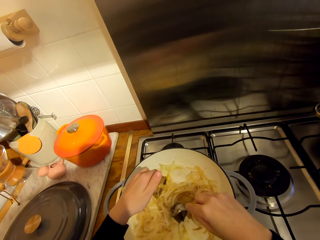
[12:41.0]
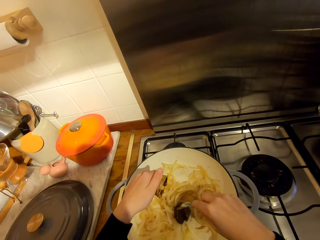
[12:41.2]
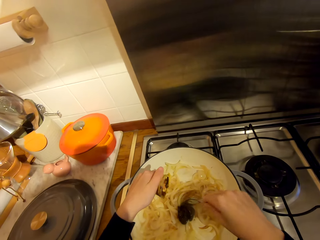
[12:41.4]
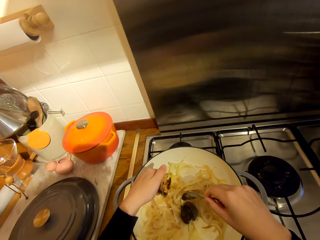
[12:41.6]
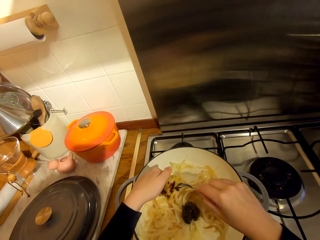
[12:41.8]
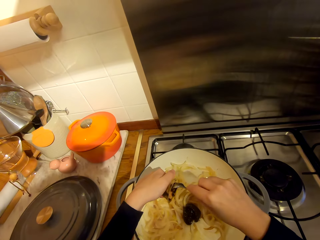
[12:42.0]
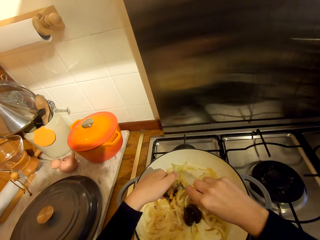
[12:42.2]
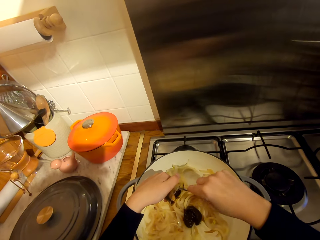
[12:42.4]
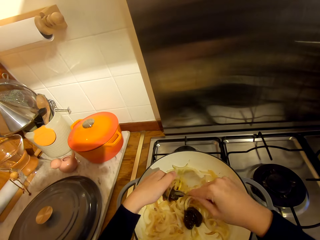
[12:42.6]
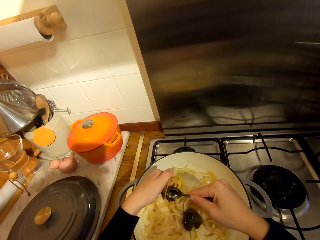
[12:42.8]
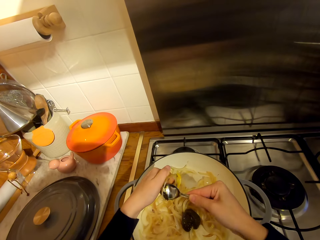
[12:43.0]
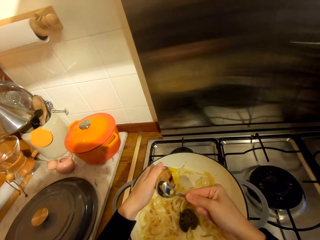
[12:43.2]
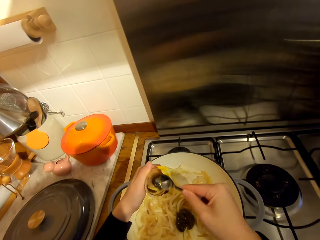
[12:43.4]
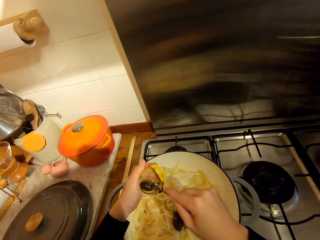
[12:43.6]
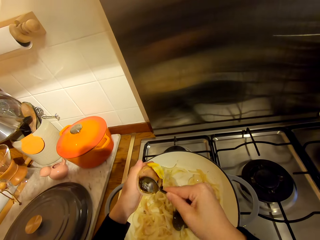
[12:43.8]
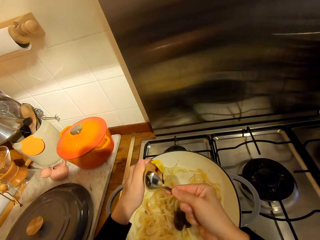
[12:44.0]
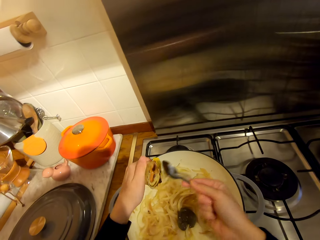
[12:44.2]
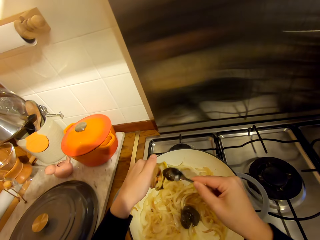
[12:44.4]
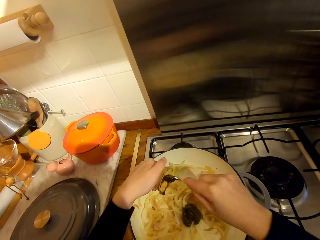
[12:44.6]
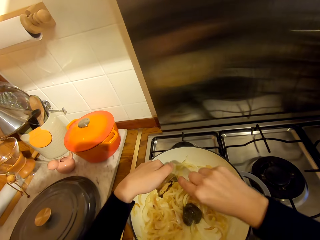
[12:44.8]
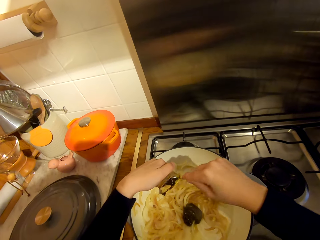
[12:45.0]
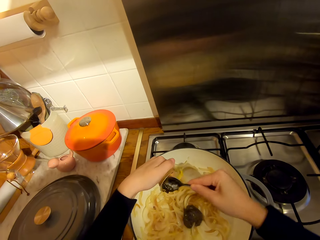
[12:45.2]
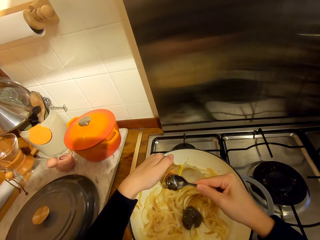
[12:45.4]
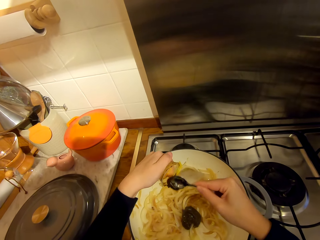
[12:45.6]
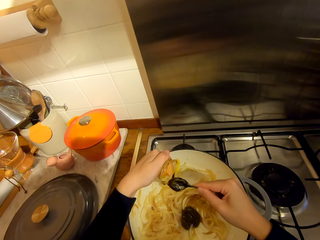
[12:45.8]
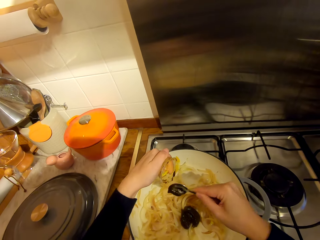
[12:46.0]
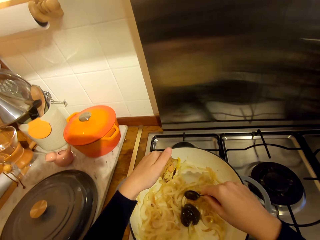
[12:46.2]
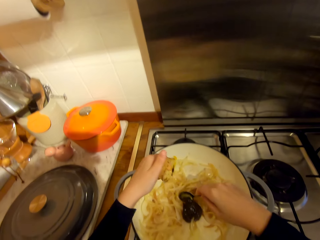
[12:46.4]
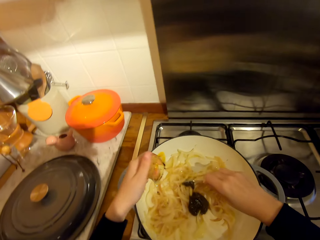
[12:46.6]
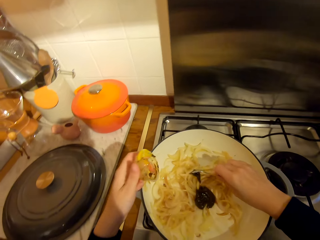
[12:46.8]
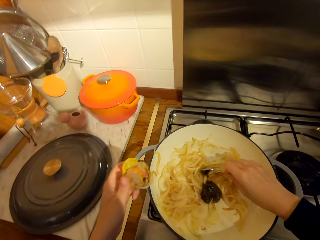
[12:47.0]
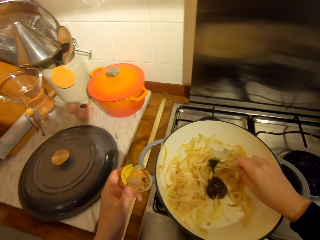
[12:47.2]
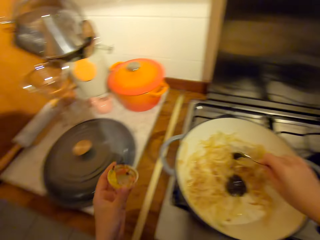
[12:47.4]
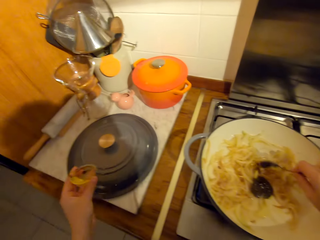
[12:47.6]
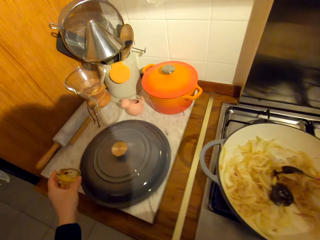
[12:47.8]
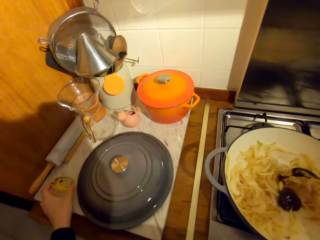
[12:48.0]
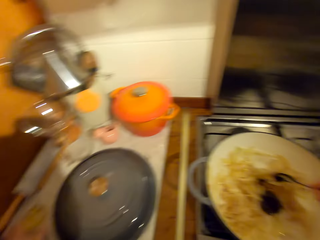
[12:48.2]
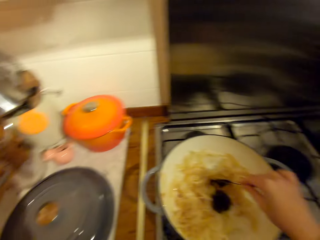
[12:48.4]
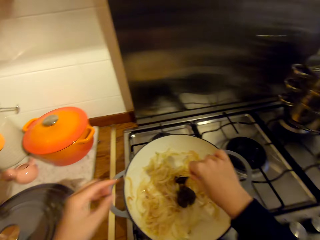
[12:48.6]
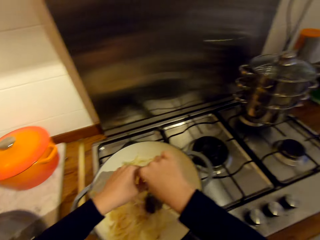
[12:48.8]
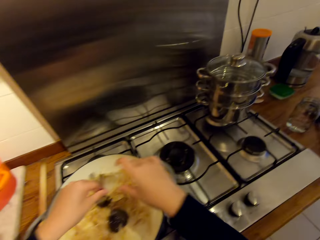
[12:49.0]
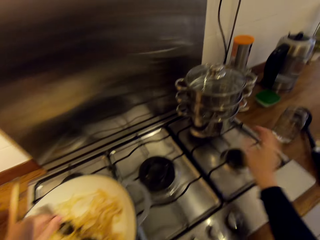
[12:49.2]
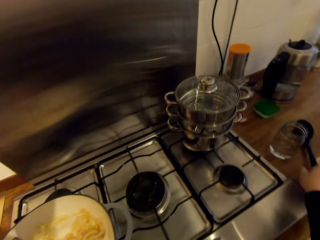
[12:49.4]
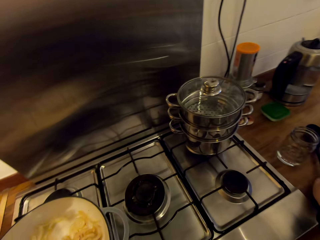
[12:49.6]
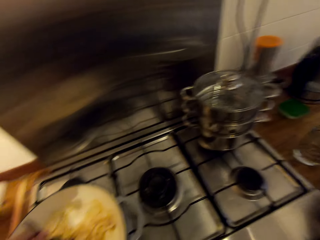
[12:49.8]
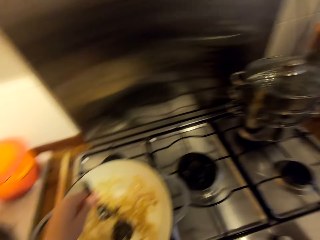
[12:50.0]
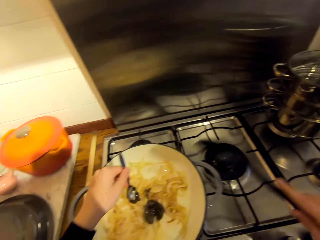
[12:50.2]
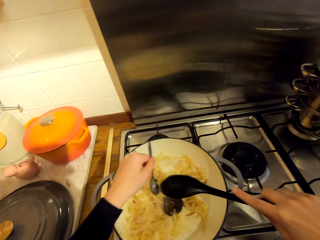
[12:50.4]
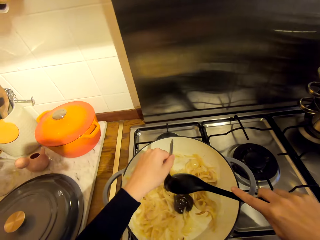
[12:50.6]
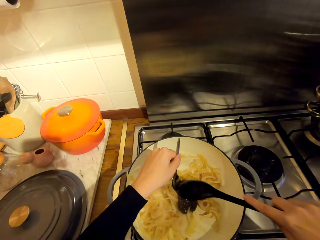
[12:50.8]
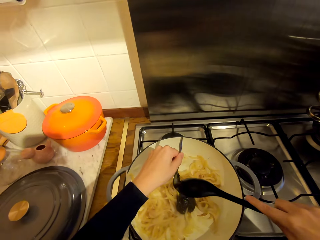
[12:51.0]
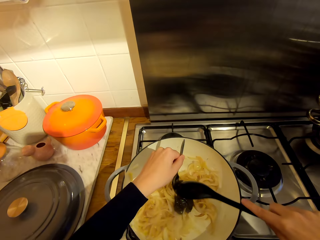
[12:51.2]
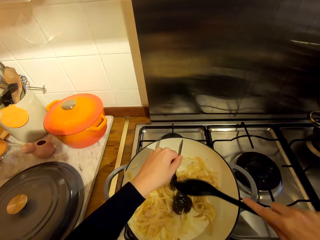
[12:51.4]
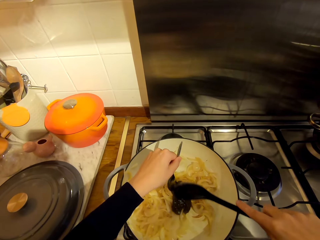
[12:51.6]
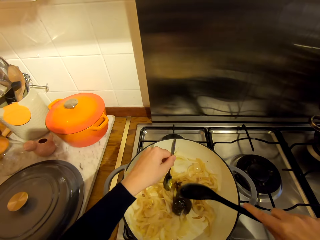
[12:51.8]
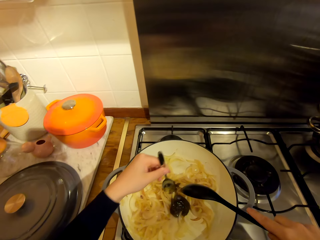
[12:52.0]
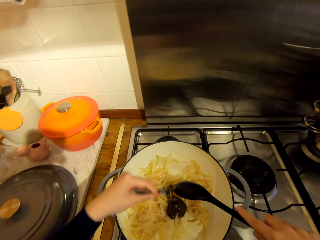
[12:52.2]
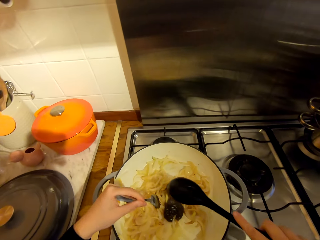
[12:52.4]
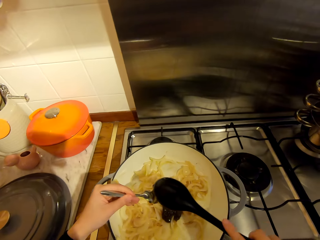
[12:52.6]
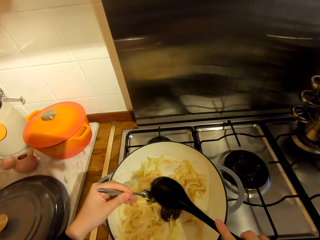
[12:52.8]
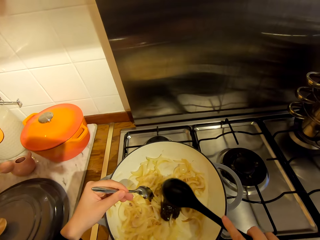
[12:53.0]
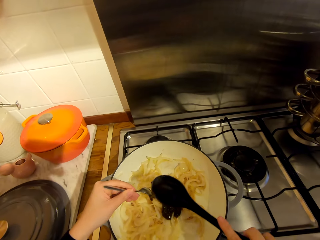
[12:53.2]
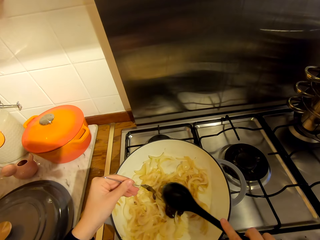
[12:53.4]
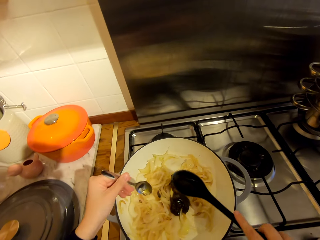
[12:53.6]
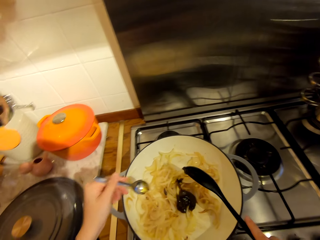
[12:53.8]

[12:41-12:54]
The camera wearer places food color in the food. She places the container on the counter. She places the spoon in her left hand. She picks up a cooking stick from the counter. She removes the food color from the spoon with the cooking stick.

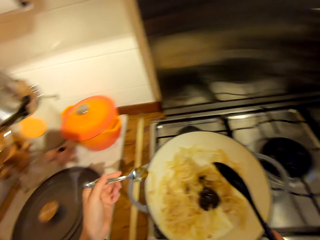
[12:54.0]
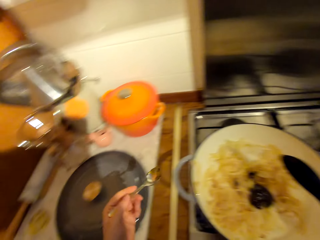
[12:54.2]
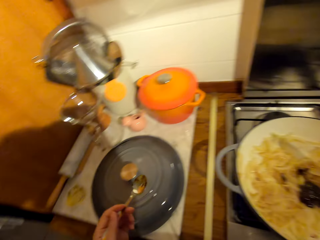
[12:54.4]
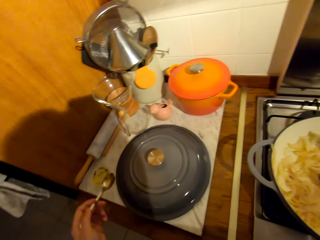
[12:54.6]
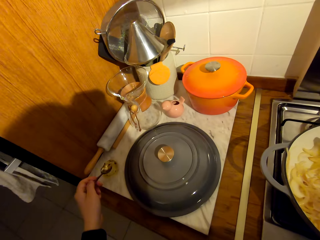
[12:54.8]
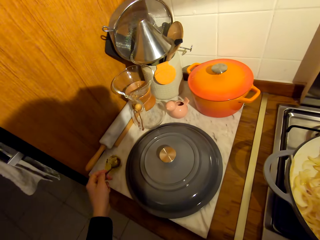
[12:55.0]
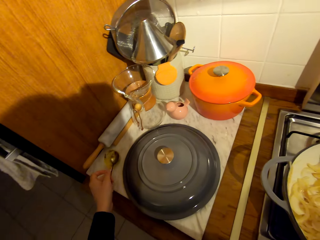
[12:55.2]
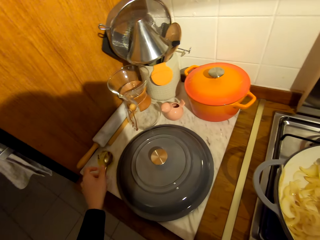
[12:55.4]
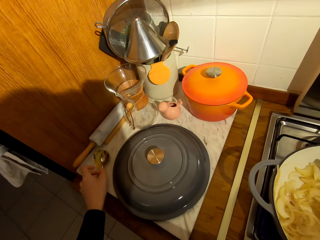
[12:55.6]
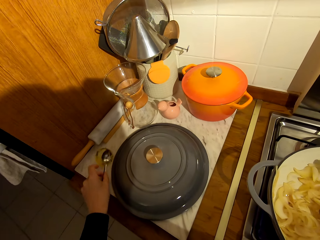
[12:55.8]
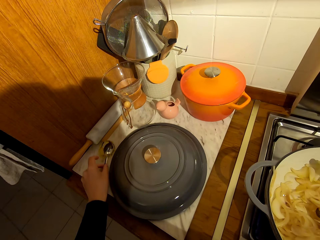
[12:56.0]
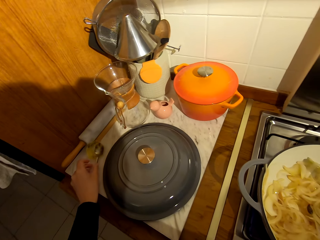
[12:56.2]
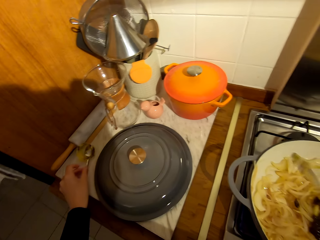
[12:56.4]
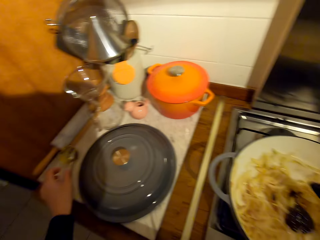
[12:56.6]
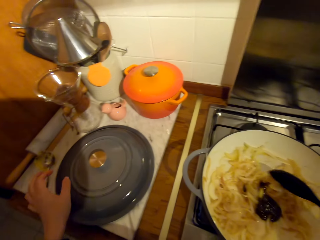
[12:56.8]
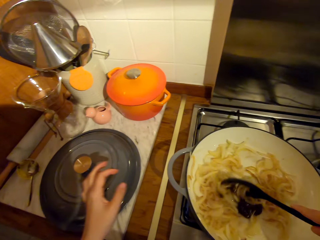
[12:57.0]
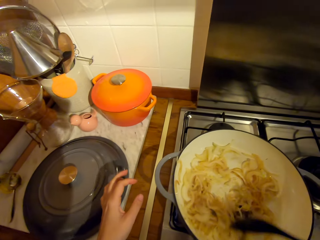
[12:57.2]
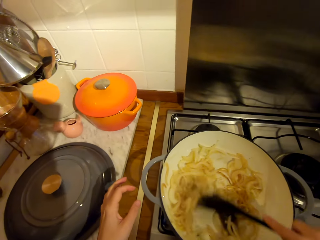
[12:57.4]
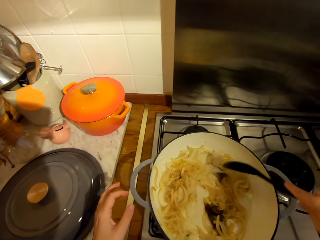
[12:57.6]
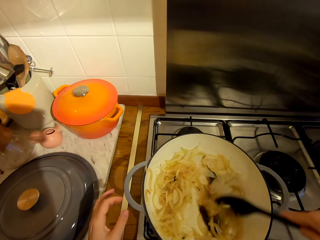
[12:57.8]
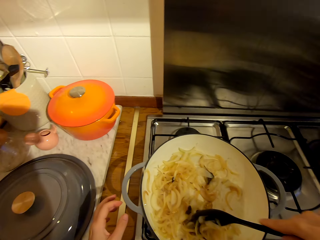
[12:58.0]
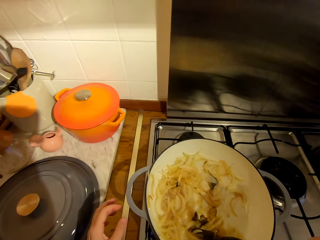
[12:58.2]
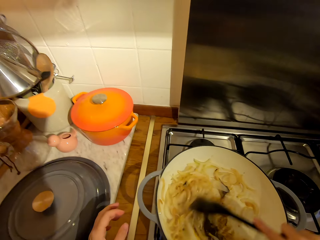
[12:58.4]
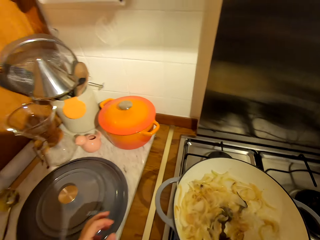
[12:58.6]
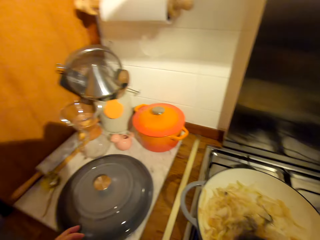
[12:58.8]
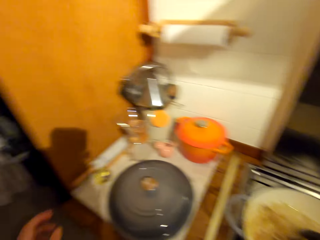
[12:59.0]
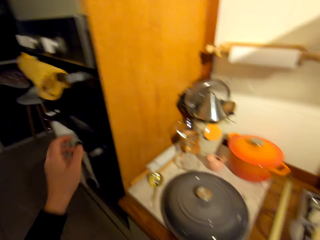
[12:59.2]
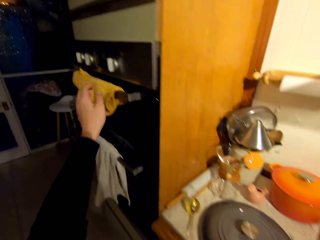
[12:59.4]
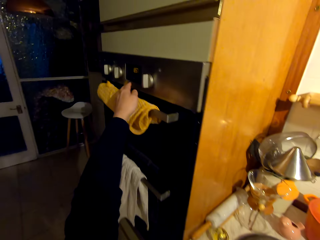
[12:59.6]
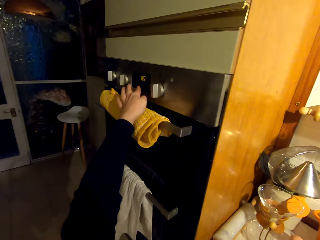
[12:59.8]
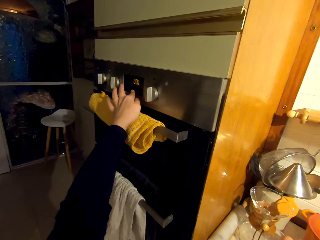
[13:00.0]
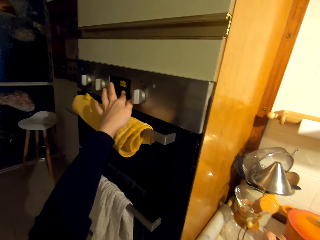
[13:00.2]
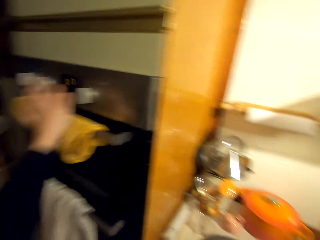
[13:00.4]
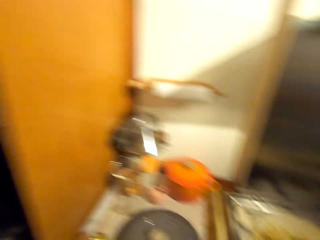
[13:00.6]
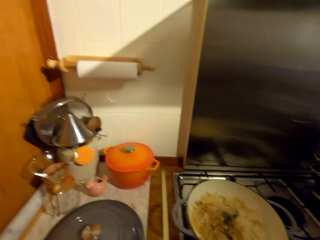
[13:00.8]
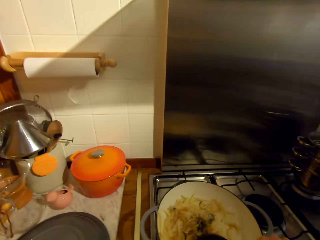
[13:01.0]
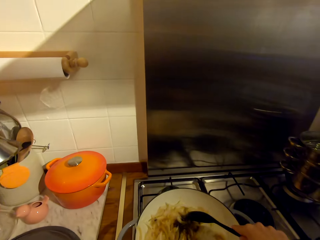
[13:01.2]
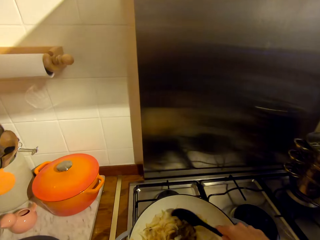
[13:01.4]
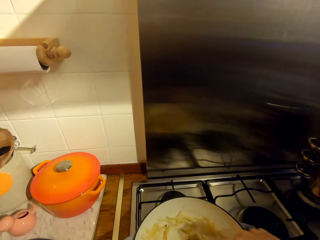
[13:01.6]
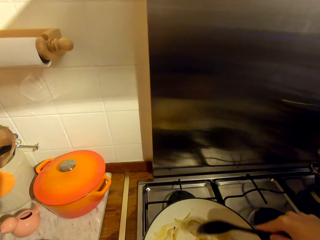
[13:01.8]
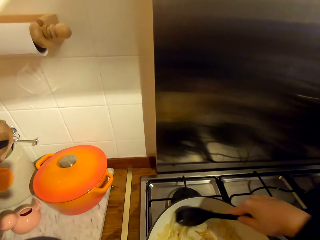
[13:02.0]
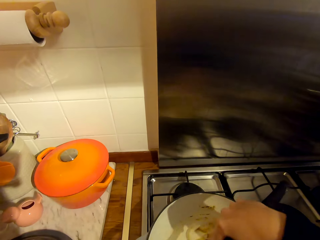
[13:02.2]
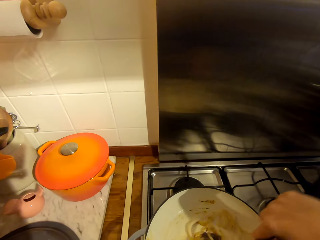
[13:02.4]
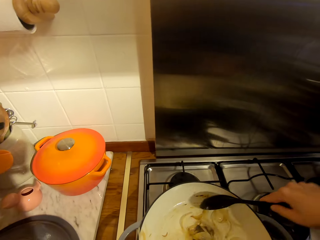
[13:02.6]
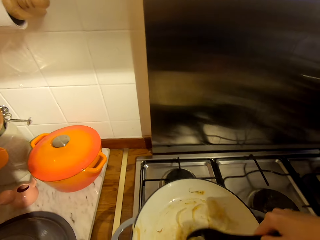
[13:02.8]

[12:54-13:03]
The camera wearer places the spoon in the container. They stir the onions with the spoon. They operate the oven. They stir the onions with the spoon.
